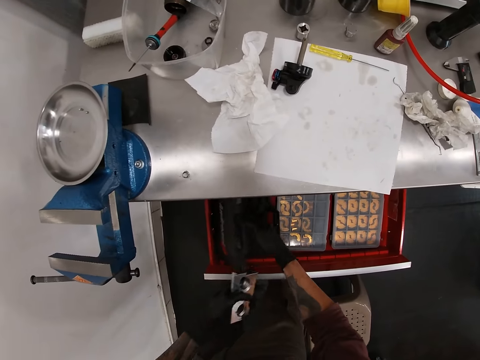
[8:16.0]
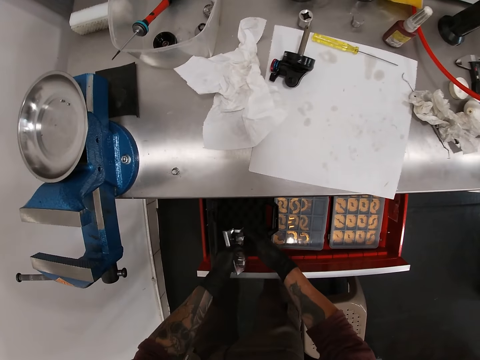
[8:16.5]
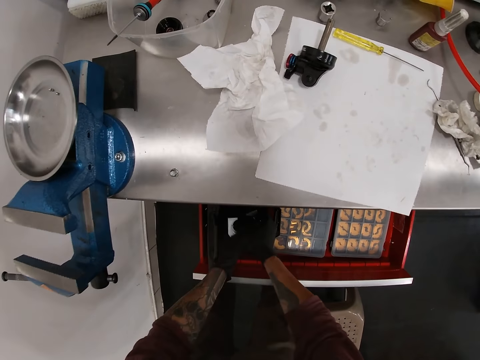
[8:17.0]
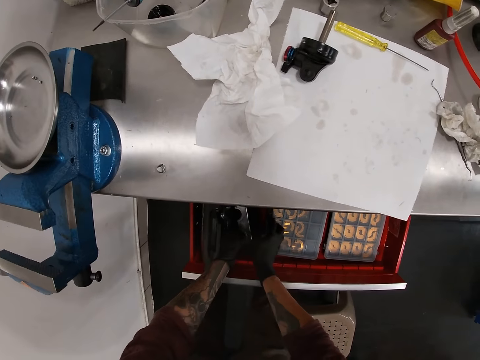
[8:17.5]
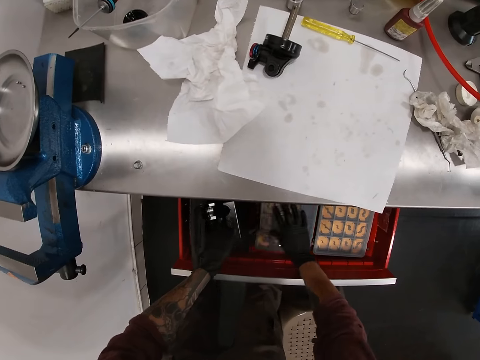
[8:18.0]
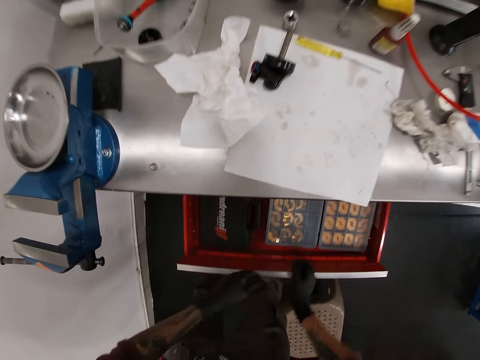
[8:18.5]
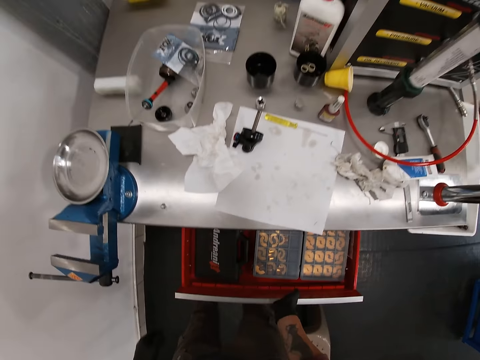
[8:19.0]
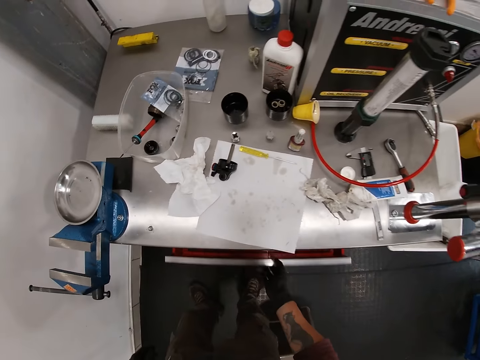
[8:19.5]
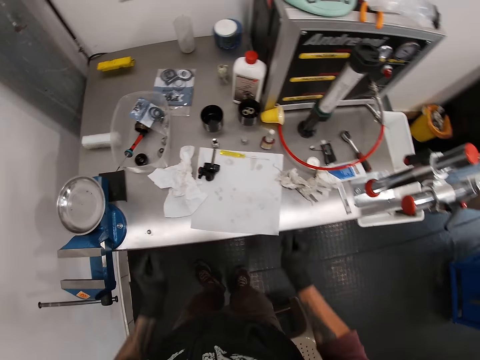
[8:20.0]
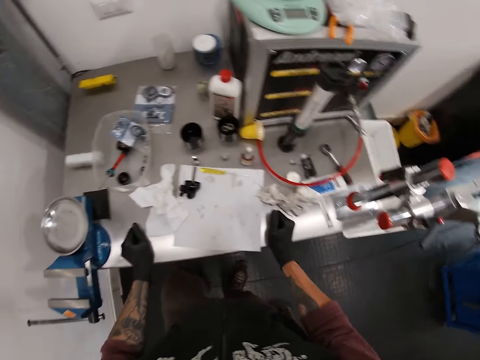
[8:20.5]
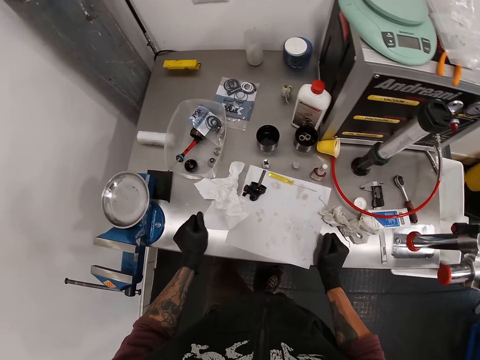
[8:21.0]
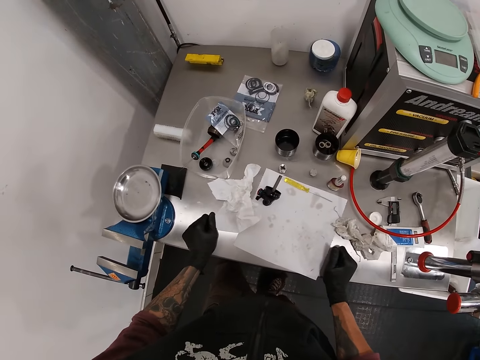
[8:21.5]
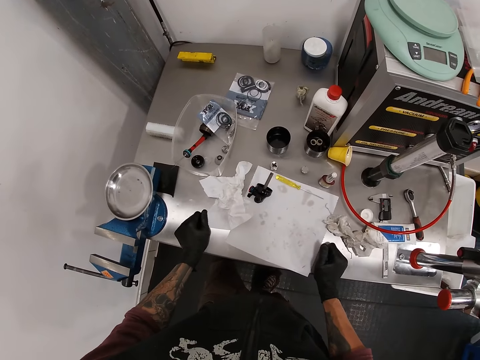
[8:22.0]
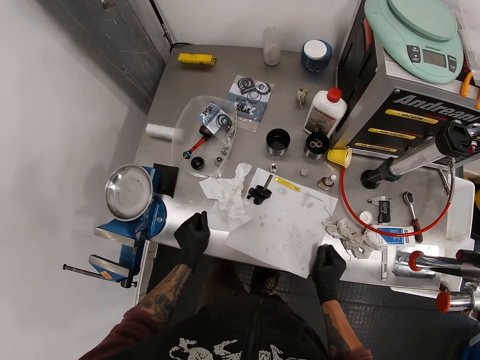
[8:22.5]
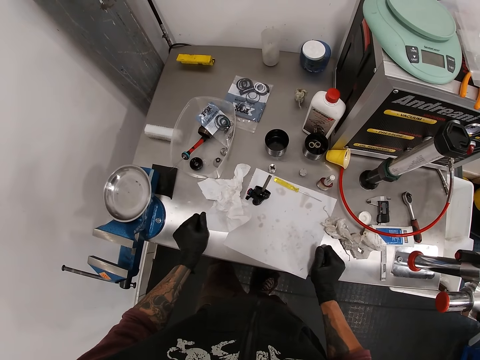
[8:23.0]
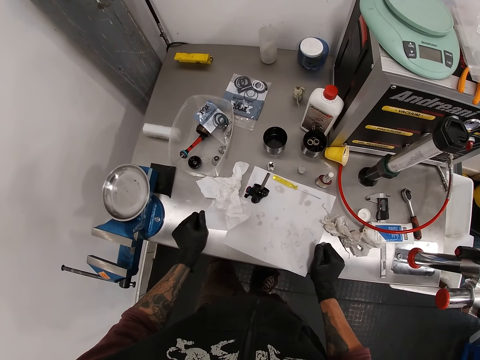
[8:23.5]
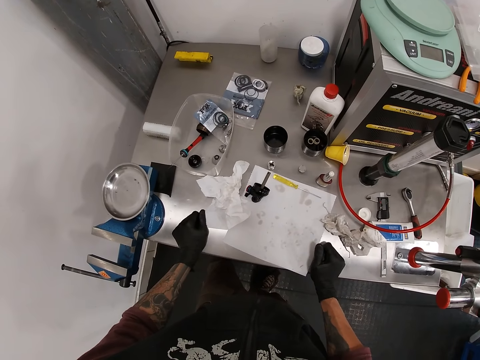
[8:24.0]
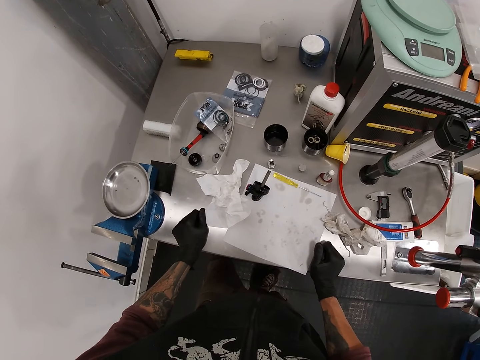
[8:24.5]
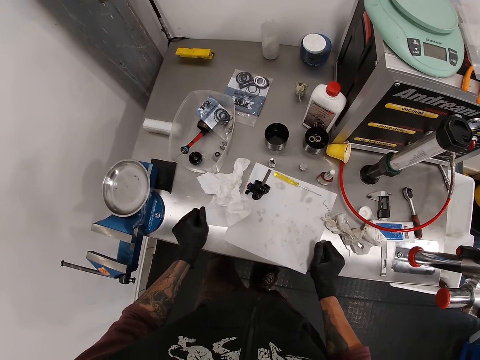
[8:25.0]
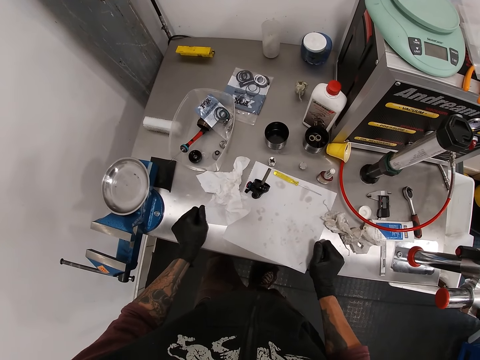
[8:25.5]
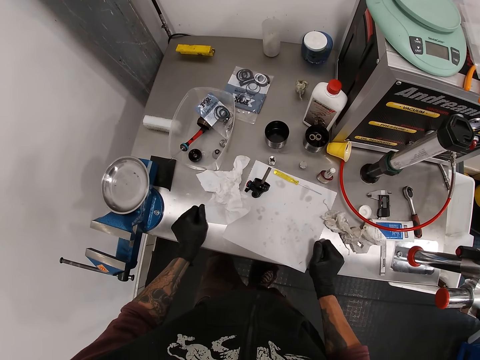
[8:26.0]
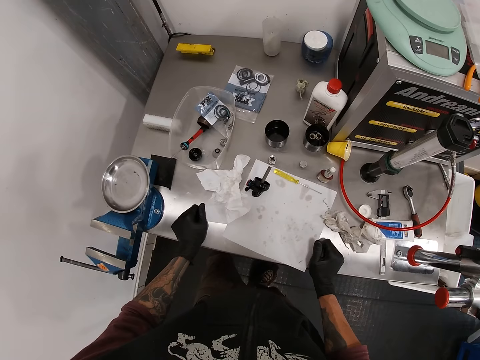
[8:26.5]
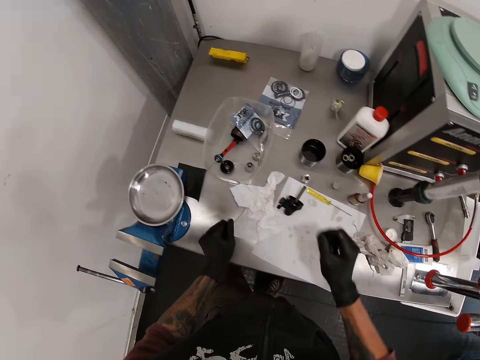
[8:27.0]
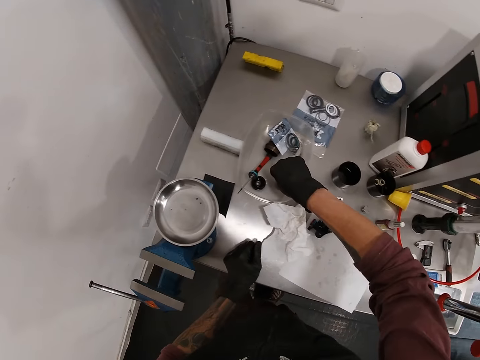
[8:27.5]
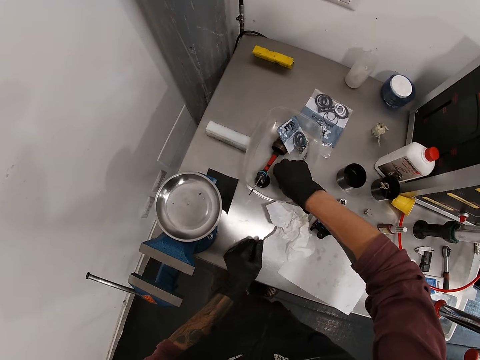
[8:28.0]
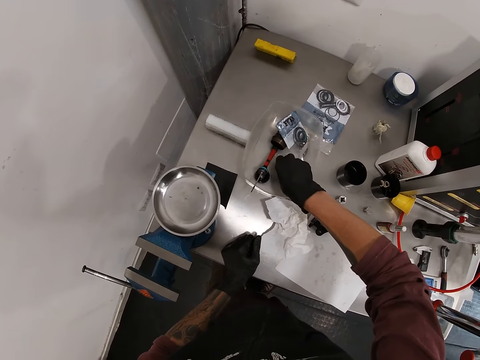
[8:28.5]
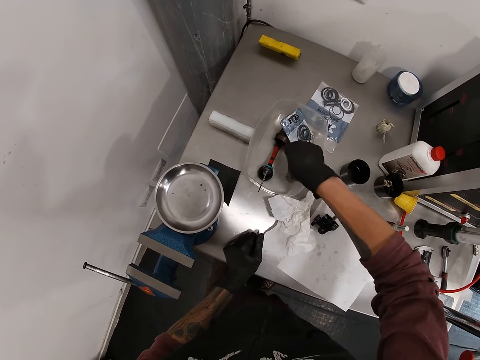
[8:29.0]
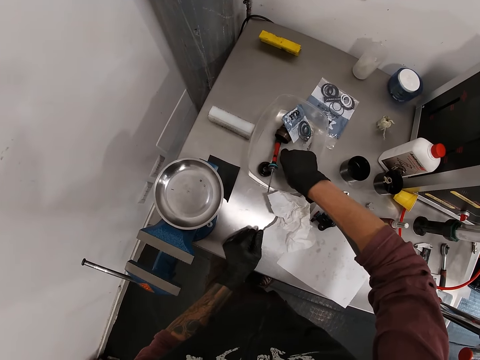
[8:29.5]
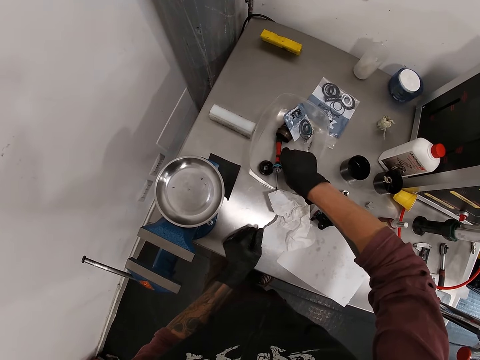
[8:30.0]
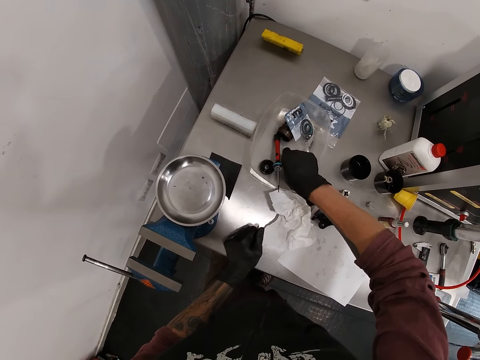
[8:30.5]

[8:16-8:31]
The camera wearer places the sliding jaw in the box with his hands. He moves a box in the drawer with his right hand. He closes the drawer with his right hand. He places his hands on the table. He looks at the table. He picks a metal ring from a plate with his right hand.

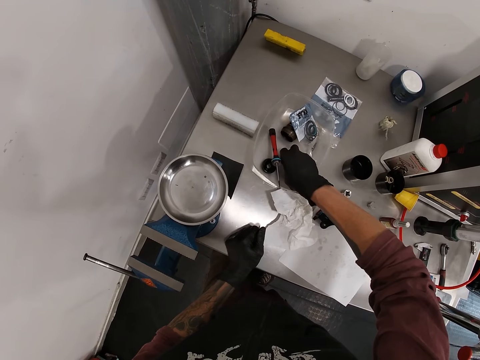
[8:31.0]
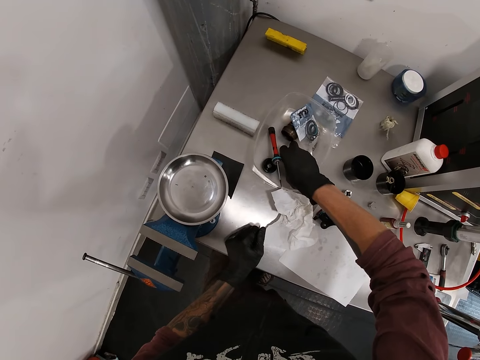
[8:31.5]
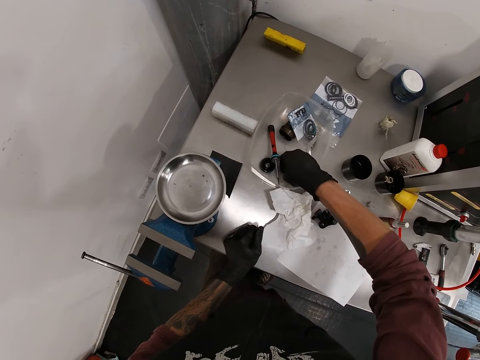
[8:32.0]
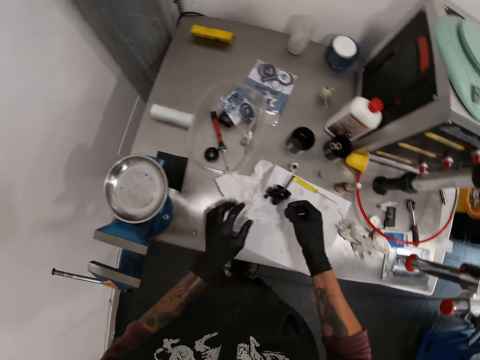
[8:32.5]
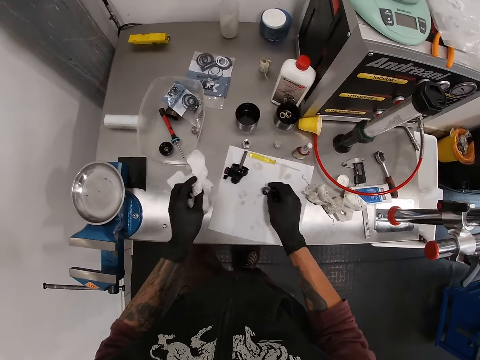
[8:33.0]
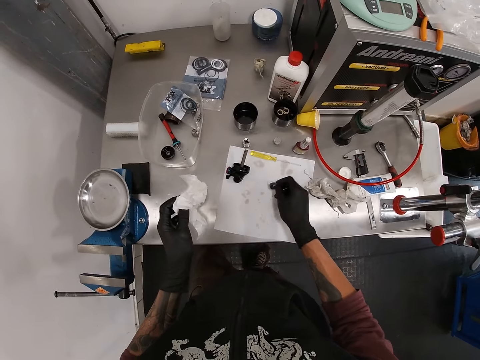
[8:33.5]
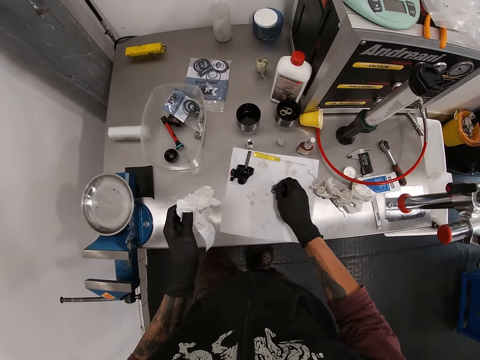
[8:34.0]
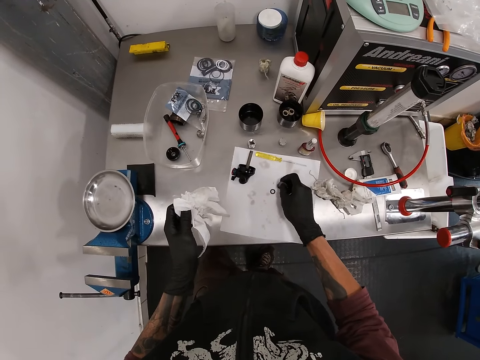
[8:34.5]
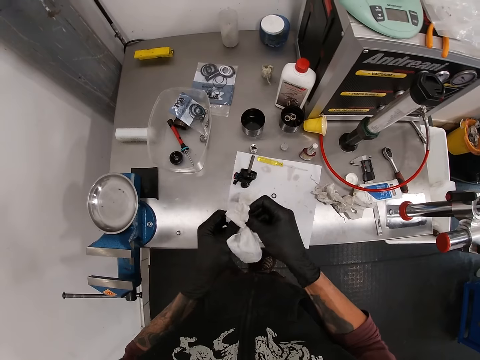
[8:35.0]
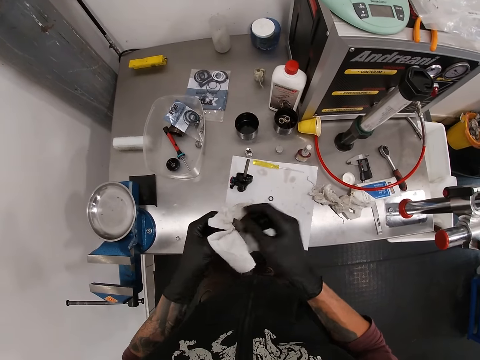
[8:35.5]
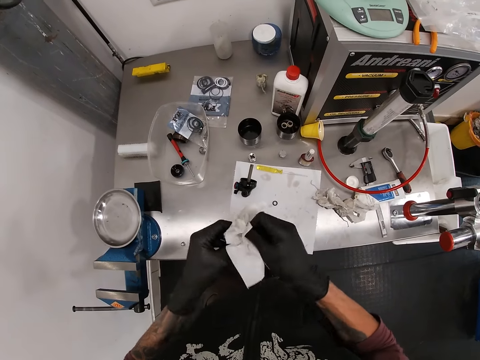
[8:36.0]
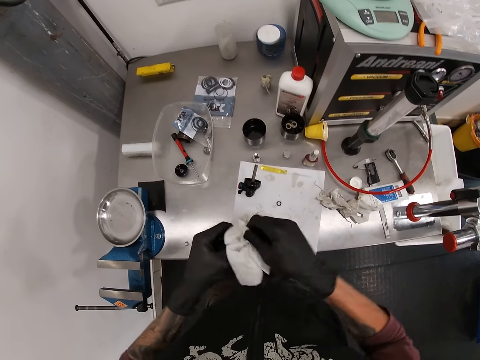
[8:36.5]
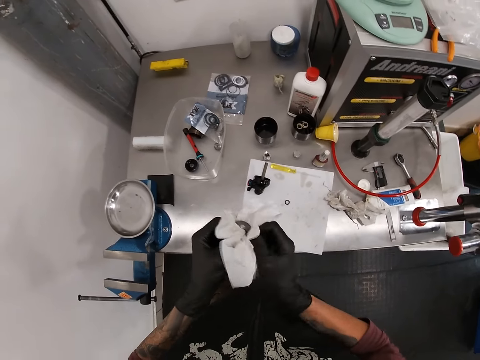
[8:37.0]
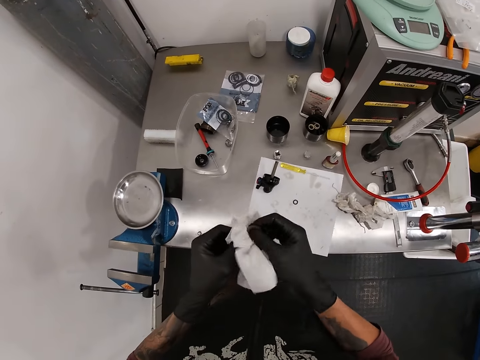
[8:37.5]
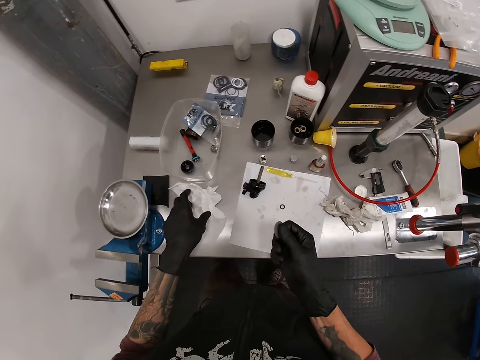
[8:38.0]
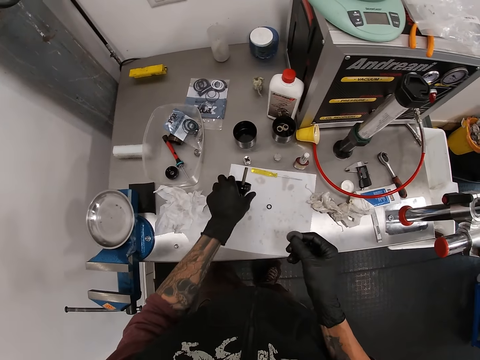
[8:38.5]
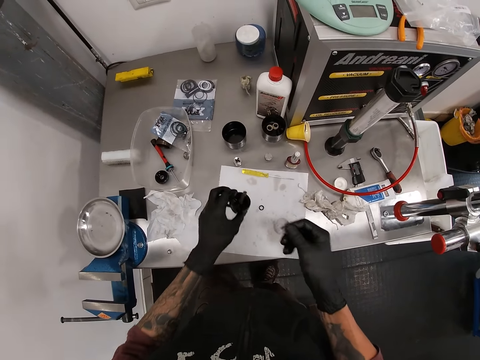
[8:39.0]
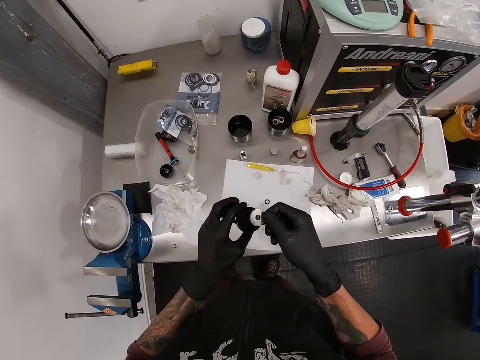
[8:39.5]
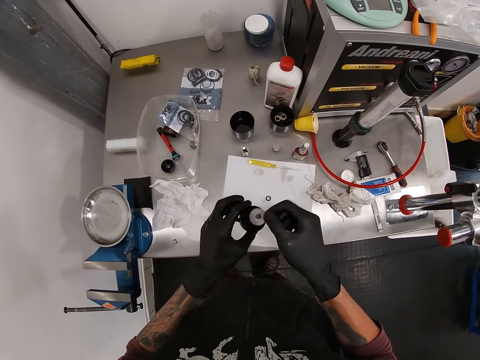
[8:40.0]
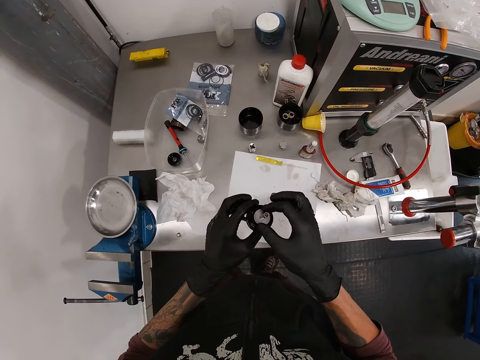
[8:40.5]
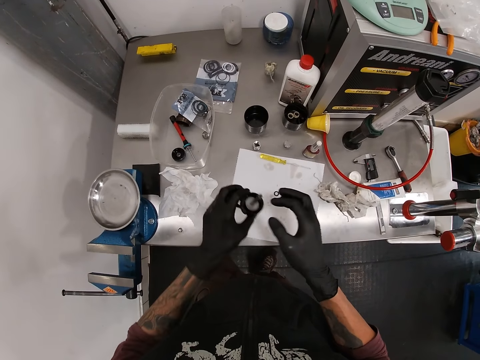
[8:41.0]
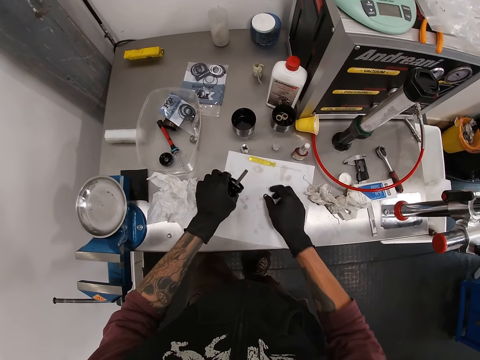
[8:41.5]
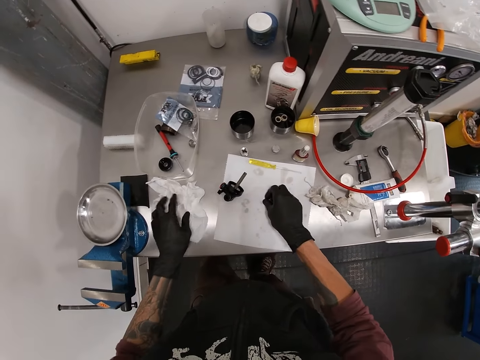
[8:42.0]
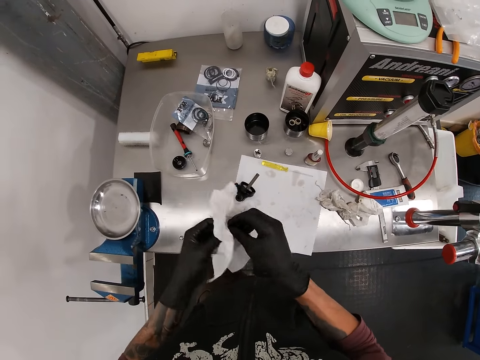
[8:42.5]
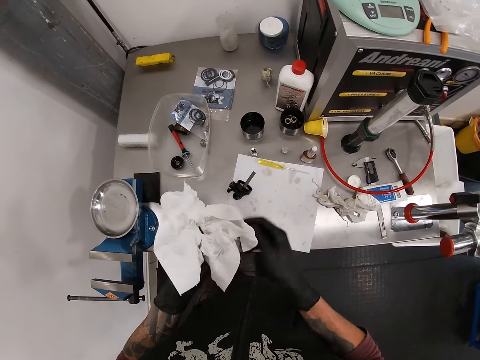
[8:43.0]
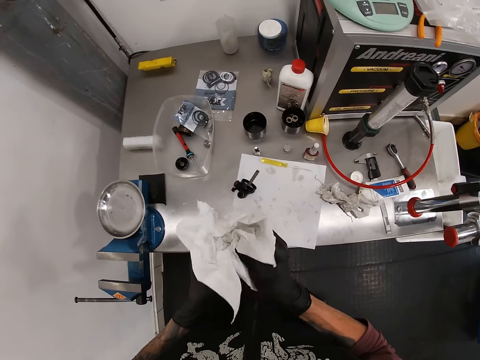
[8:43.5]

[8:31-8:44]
The camera wearer picks the piece of paper with his left hand. He puts the piece of something down. He separates the metal ring from a small metal ring with his right hand. He cleans the metal ring with the piece of paper in his left hand. He places the piece of paper on the table with his left hand. He picks the mechanical part from the table with his left hand. He places the metal ring on the scriber with his right hand. He places the mechanical part on the table with his left hand. He picks the small metal ring from the table with his right hand, picks the piece of paper with his left hand, and cleans the small metal ring with the piece of paper in his left hand.
